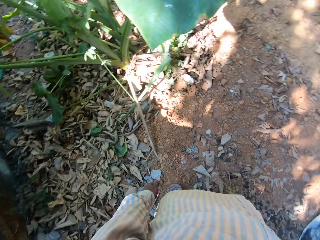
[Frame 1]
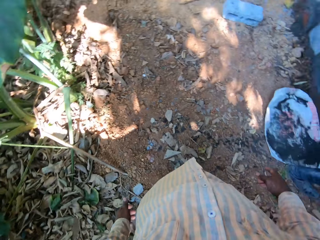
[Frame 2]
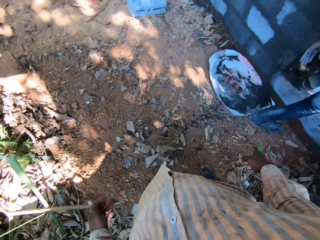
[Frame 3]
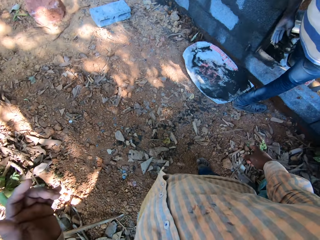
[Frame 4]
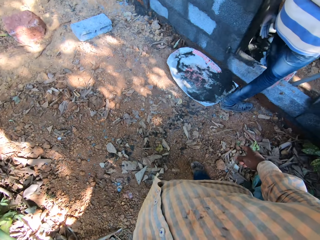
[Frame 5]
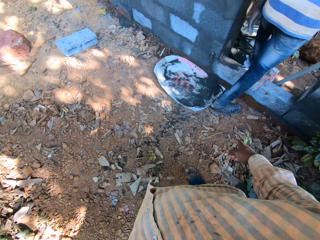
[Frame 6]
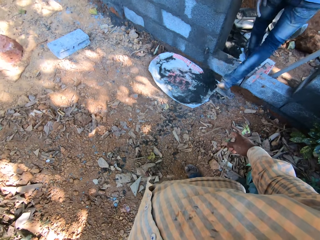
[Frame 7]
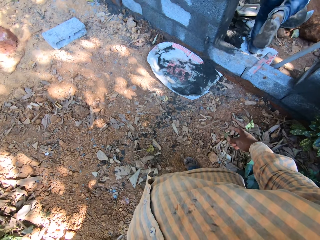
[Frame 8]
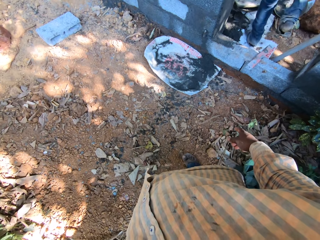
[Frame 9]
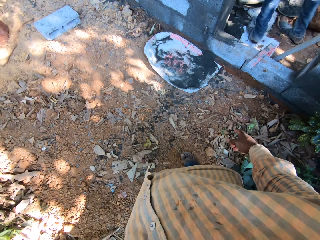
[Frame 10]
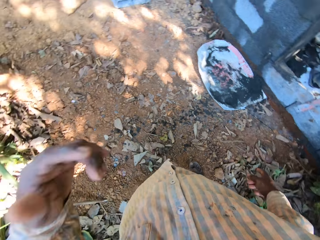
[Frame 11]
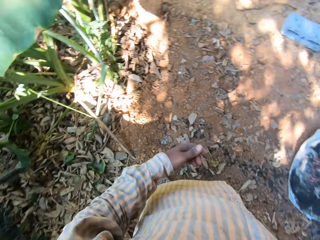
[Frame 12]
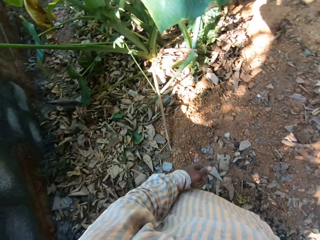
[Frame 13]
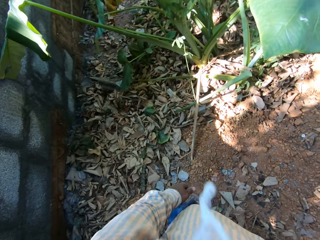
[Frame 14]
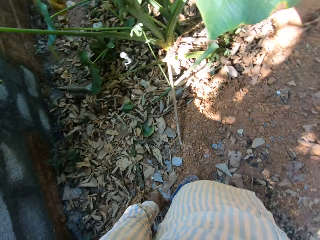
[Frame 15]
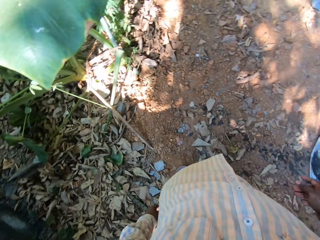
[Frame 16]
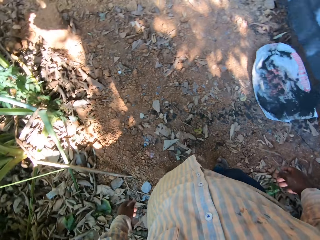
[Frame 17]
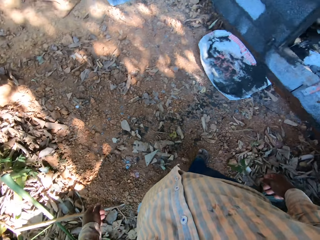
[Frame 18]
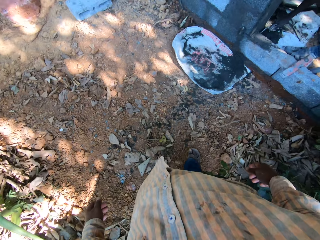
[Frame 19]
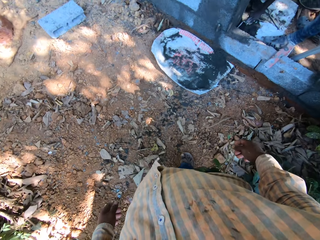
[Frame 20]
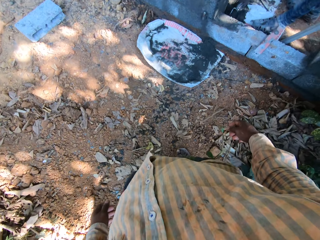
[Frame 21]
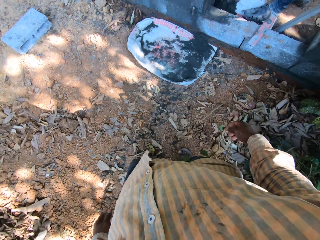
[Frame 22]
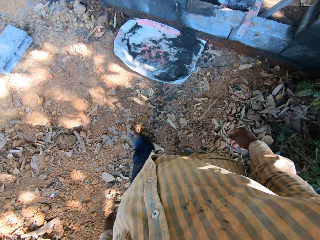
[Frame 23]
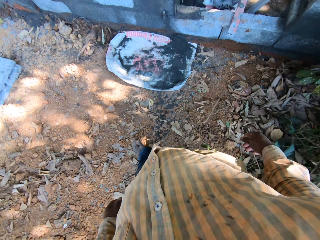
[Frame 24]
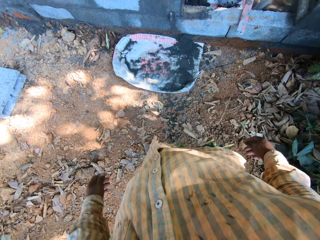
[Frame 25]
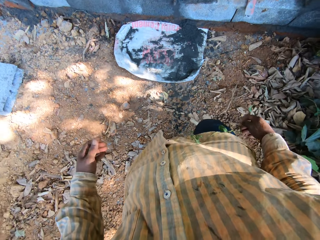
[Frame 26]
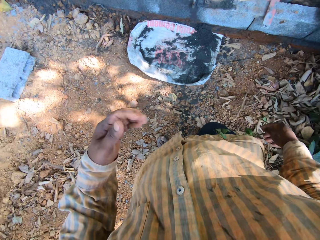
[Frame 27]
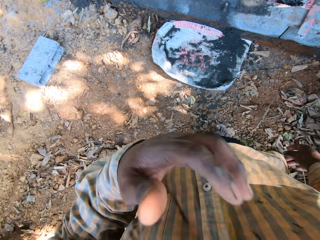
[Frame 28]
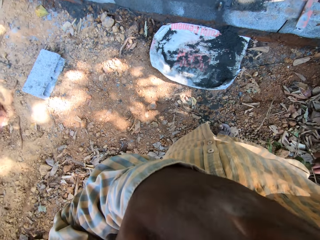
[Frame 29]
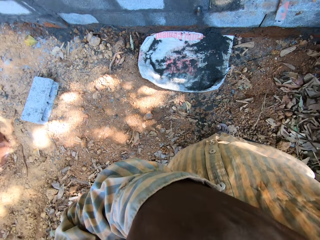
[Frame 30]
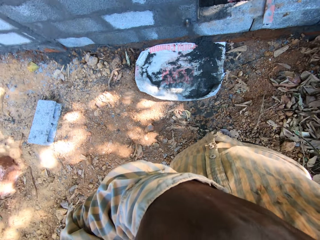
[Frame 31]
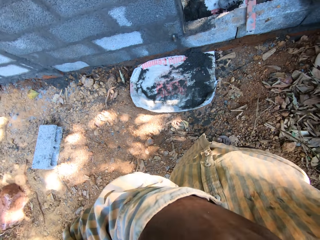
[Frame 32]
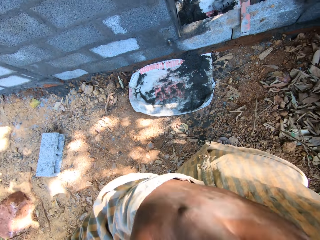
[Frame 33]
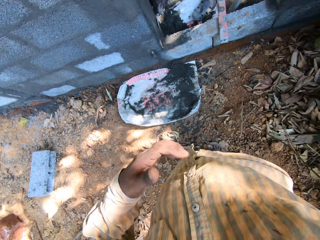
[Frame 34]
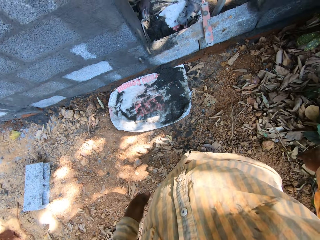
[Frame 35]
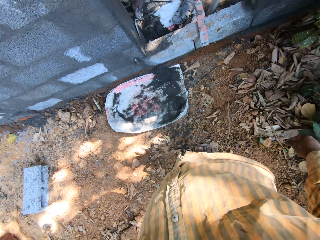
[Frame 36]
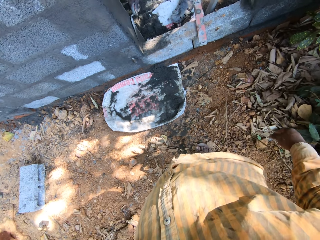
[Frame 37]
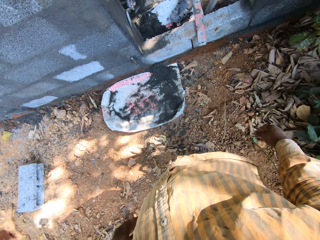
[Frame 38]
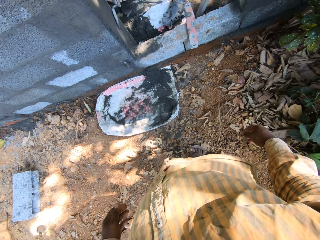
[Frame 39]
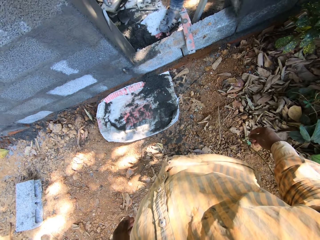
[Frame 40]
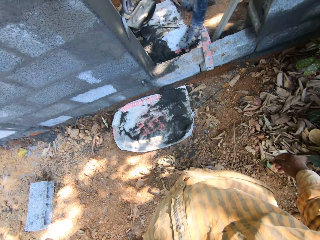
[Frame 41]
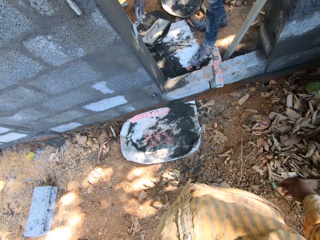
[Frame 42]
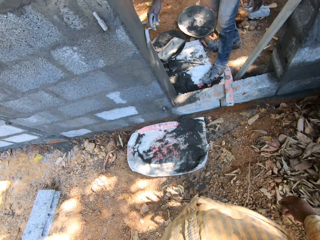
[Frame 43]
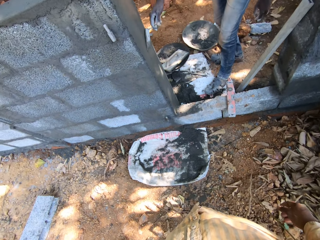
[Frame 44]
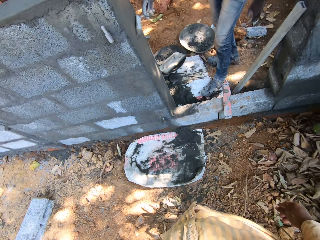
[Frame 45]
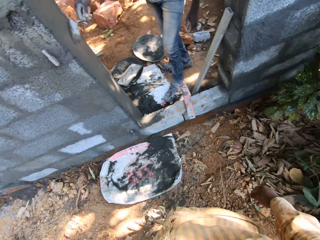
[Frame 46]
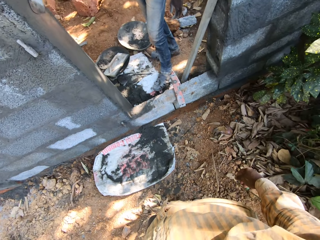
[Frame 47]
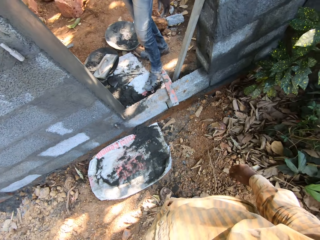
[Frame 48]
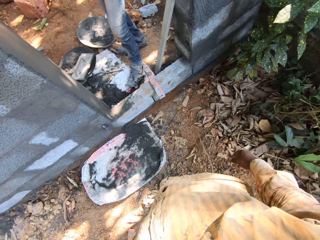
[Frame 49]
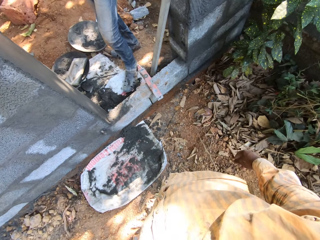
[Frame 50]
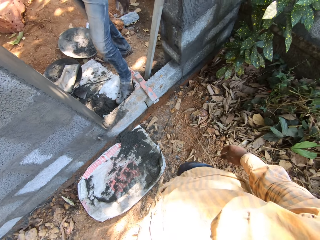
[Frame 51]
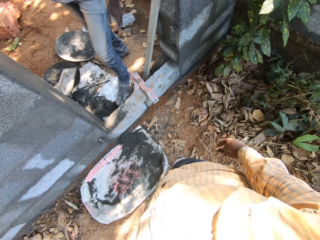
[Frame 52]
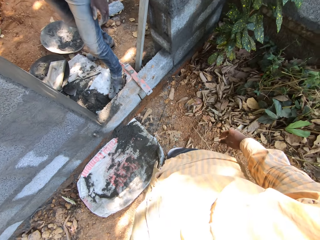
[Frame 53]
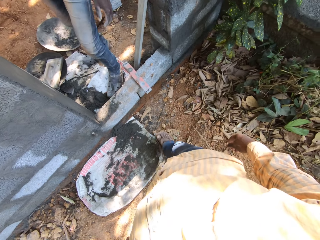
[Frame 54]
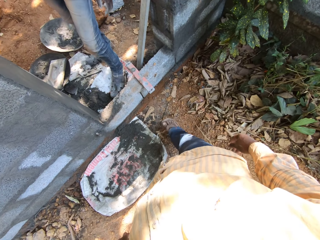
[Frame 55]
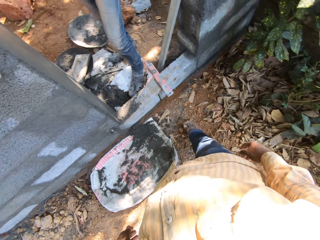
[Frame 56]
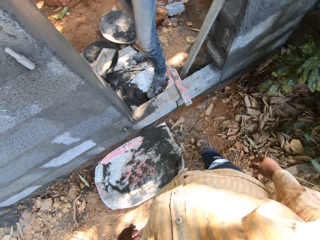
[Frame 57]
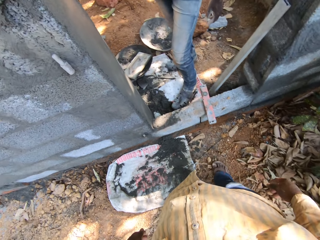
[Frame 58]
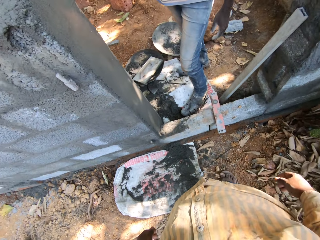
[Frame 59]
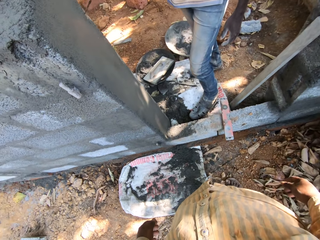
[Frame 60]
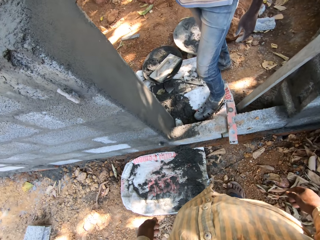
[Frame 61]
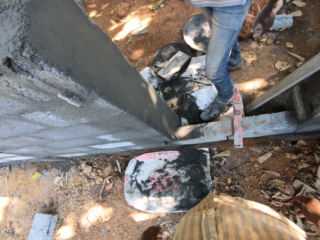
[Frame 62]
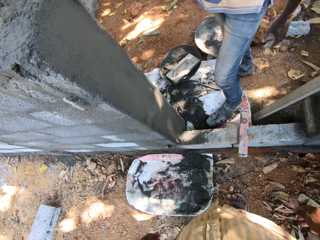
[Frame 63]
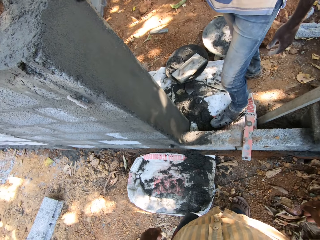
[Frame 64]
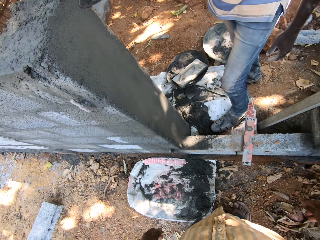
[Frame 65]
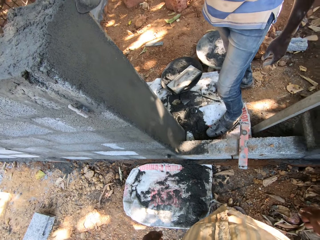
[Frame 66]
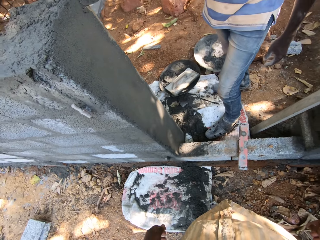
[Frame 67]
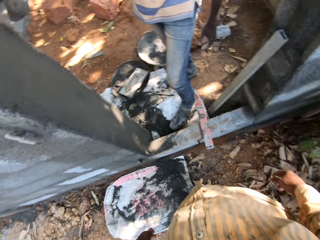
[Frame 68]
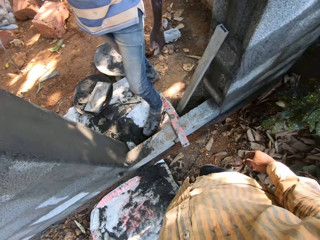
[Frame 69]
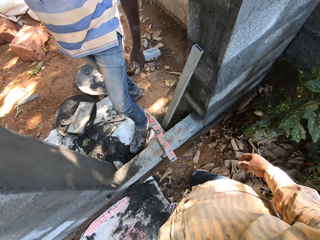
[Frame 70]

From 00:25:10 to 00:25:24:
The camera wearer walks. They stretch a hand and drop the hand down. They spit saliva to the ground. They look around. They walk. They lift a hand and drop the hand down. A person smoothens the wall with a trowel. The camera wearer walks.

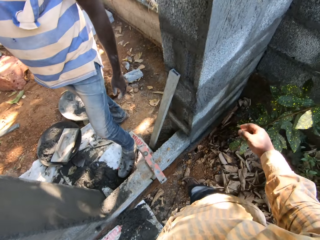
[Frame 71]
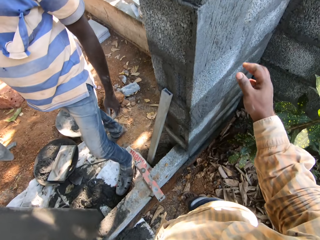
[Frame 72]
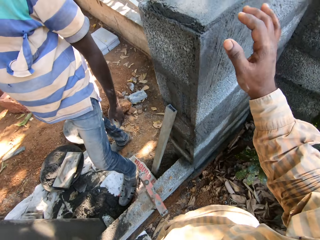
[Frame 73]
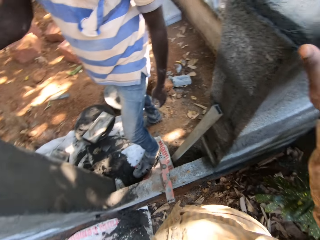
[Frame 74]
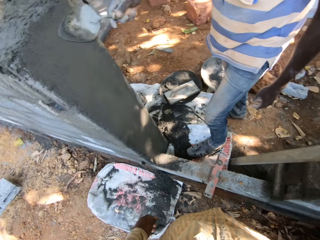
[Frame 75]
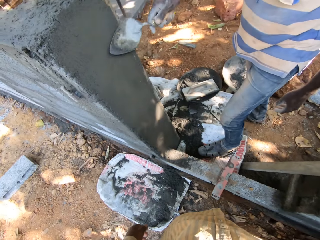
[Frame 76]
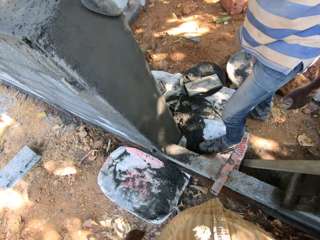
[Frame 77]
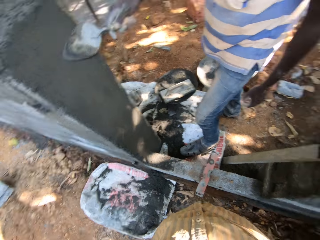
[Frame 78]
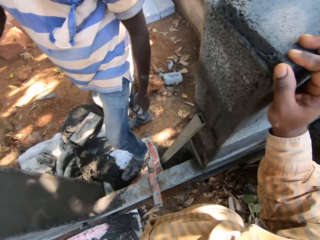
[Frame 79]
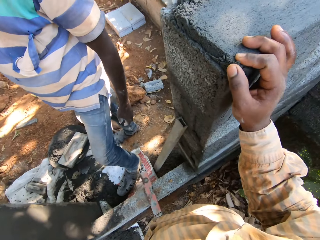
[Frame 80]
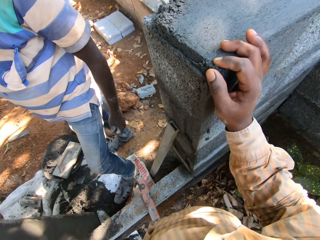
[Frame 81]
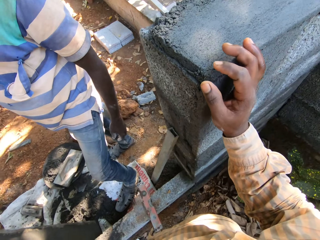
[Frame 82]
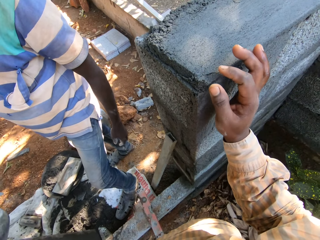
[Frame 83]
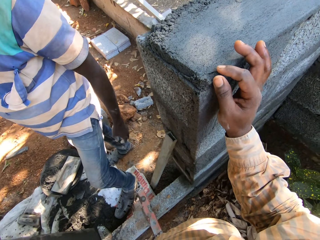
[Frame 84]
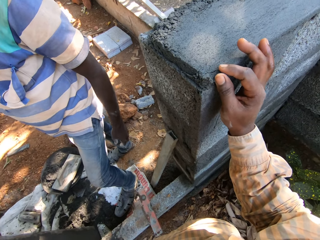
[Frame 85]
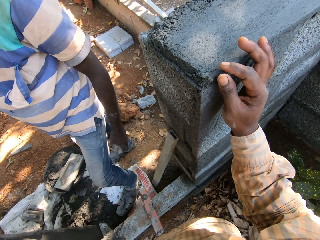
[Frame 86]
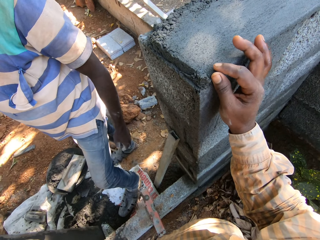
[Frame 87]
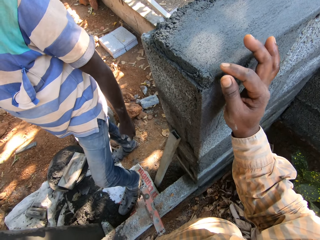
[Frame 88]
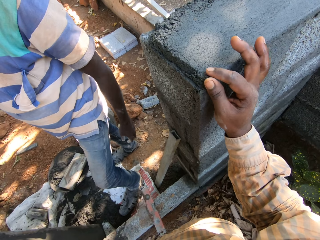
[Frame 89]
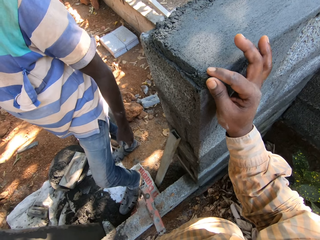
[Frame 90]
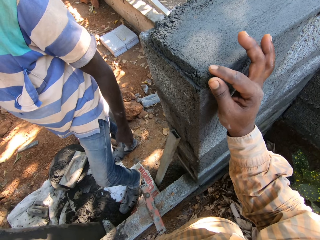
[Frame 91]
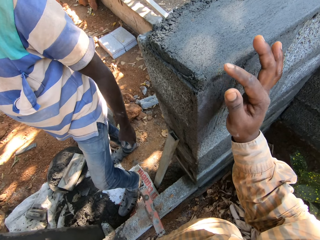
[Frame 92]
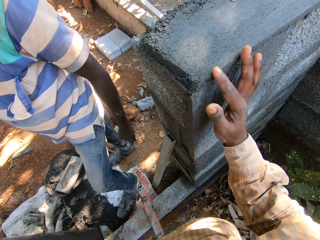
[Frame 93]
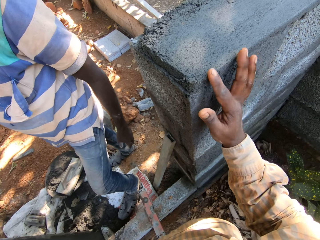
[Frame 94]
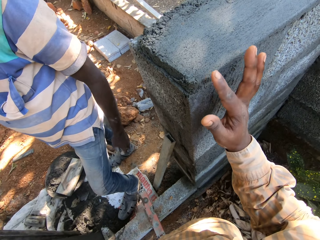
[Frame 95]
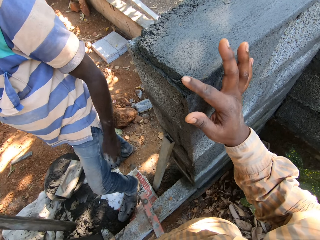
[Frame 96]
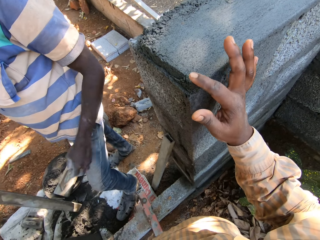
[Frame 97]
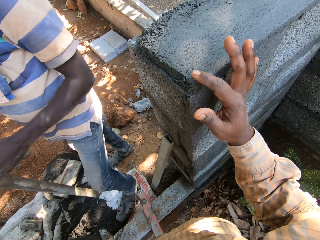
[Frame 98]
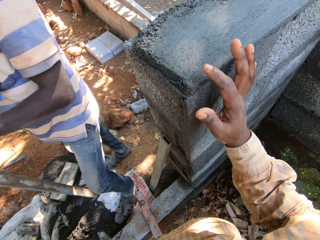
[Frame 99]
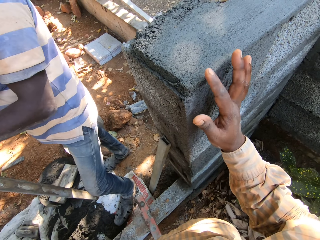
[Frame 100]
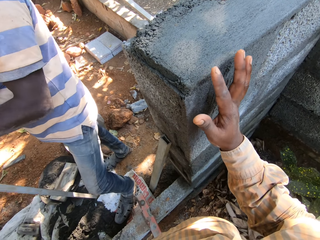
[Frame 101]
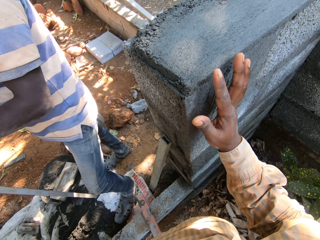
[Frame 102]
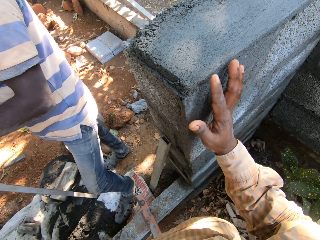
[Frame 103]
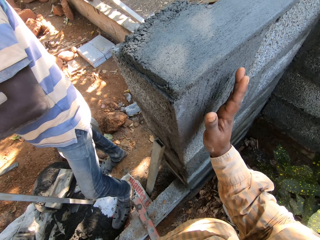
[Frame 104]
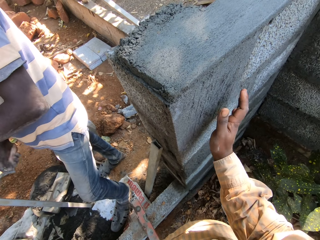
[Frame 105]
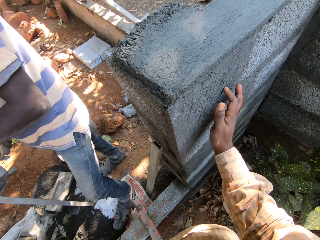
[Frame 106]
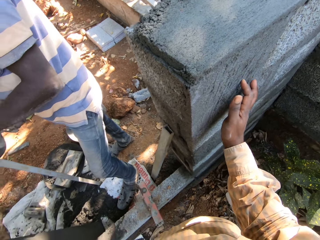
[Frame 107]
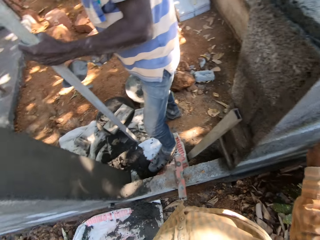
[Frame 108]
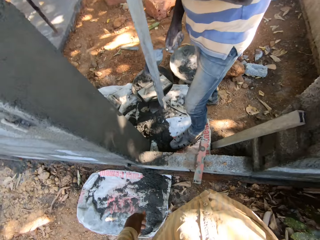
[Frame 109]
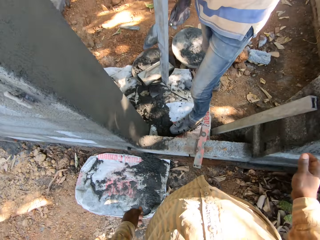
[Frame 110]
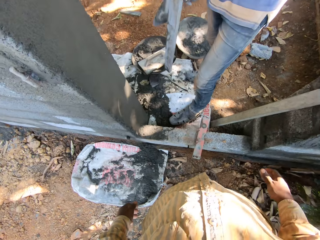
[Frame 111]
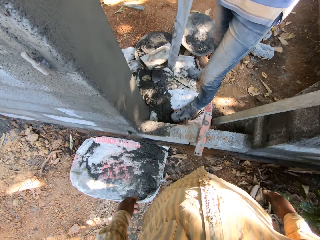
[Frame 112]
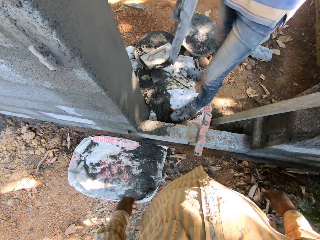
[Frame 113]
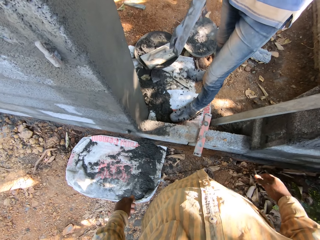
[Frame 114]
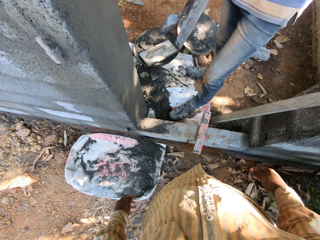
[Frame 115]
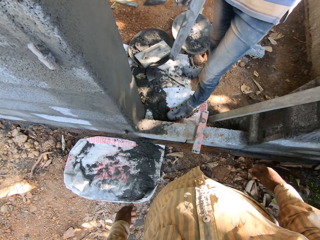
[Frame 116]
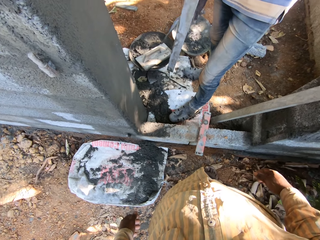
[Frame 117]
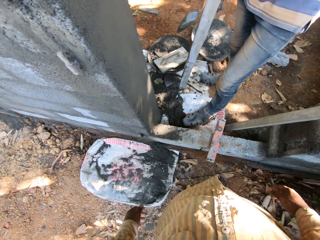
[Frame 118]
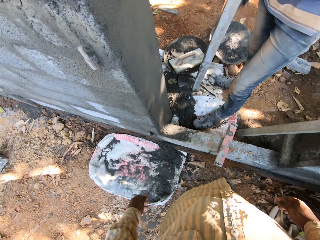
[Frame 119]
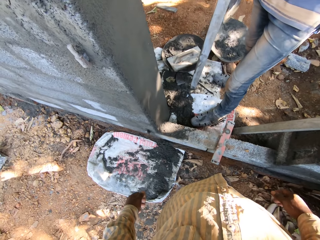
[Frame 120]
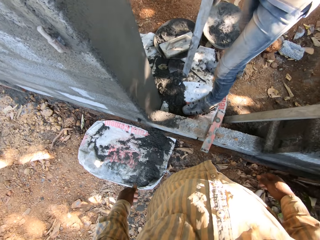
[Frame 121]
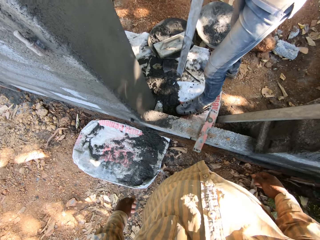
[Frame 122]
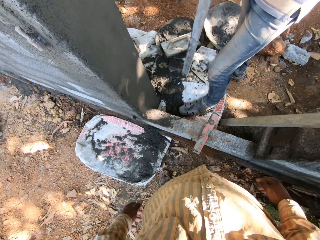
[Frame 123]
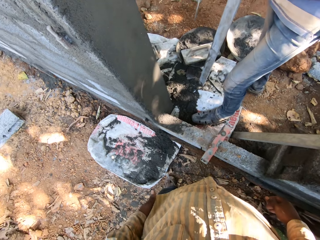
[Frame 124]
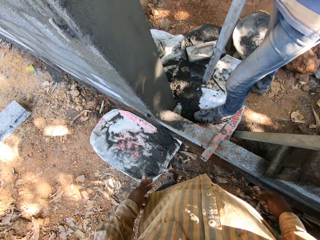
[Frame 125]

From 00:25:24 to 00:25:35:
A person smoothens the wall with a trowel. The camera wearer adjusts the mixture attached to the wall. They drop a hand down. The person removes cement from the steel.
